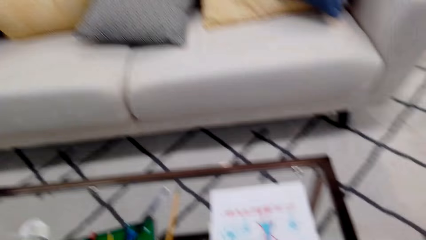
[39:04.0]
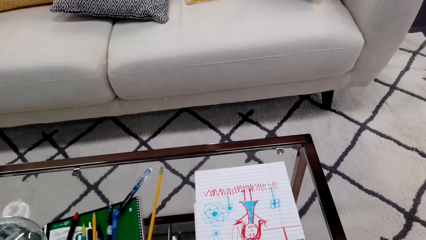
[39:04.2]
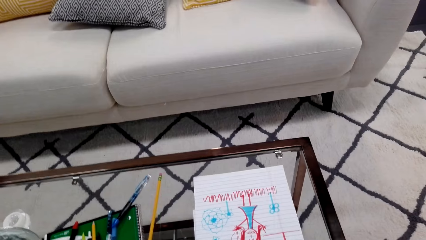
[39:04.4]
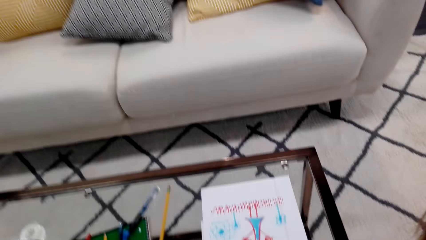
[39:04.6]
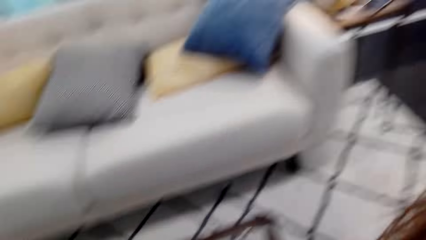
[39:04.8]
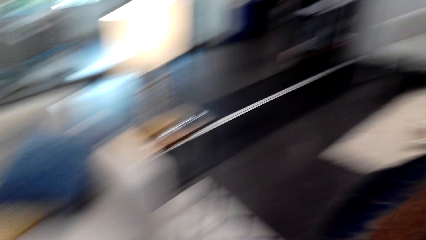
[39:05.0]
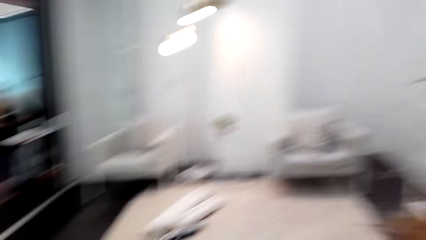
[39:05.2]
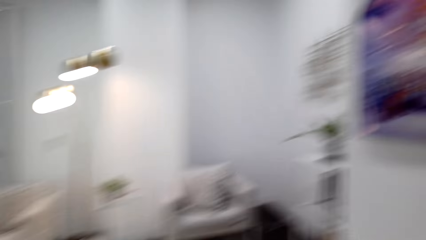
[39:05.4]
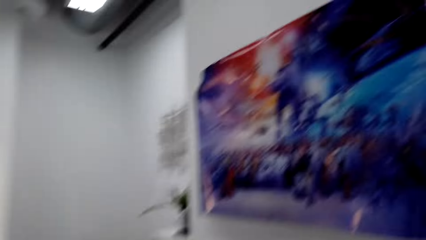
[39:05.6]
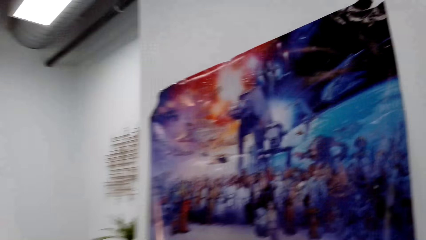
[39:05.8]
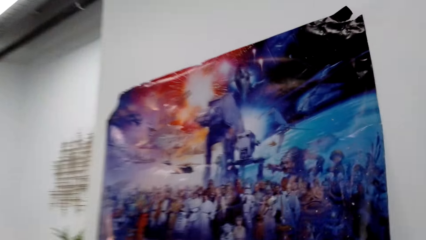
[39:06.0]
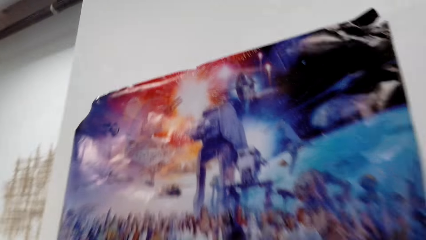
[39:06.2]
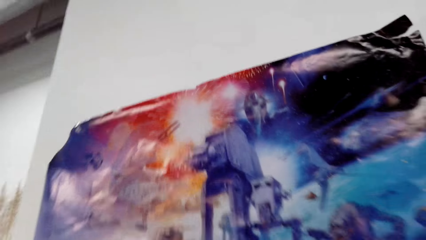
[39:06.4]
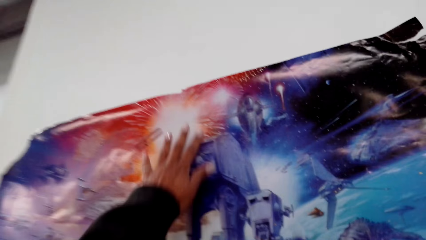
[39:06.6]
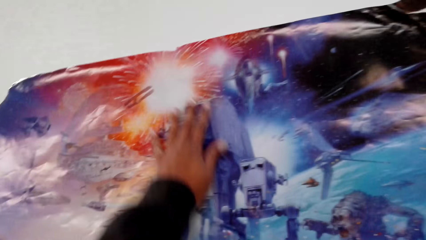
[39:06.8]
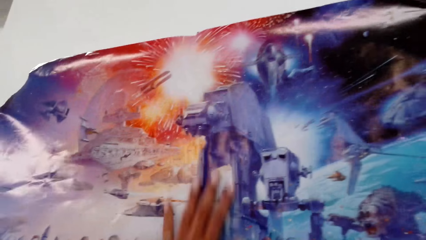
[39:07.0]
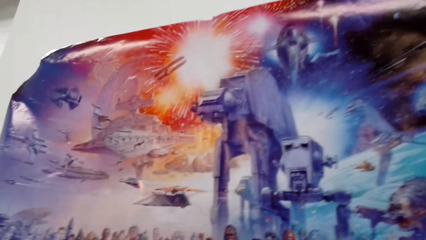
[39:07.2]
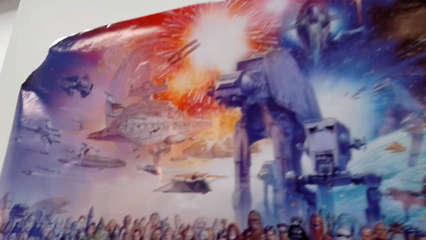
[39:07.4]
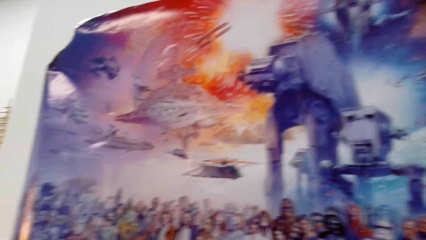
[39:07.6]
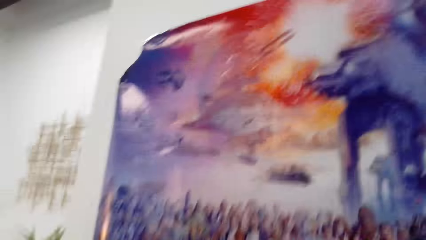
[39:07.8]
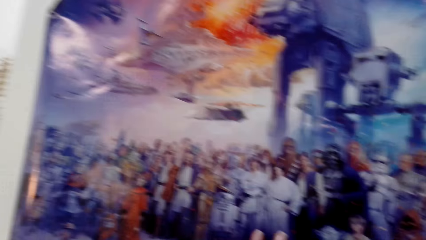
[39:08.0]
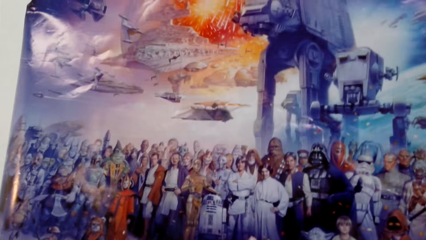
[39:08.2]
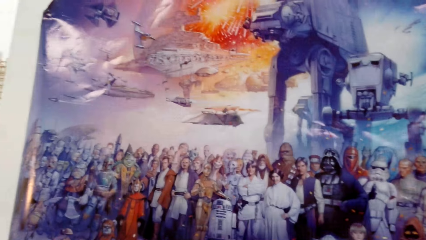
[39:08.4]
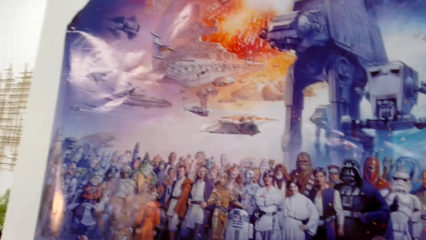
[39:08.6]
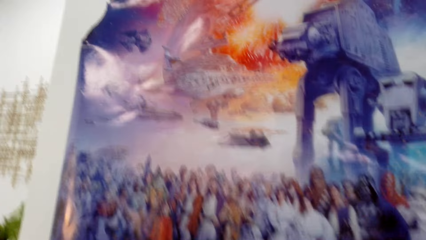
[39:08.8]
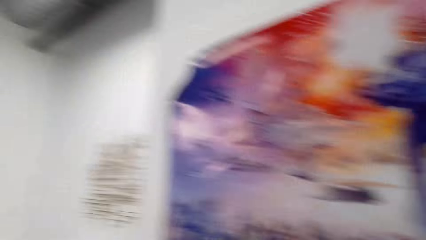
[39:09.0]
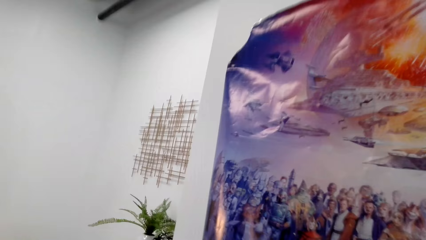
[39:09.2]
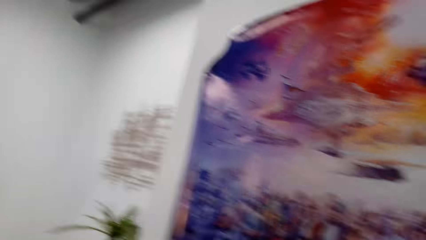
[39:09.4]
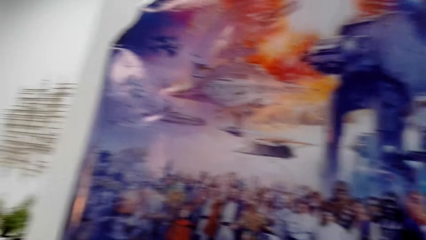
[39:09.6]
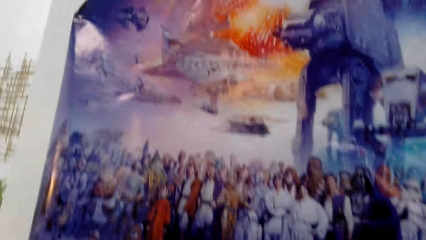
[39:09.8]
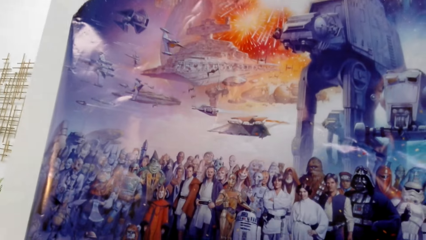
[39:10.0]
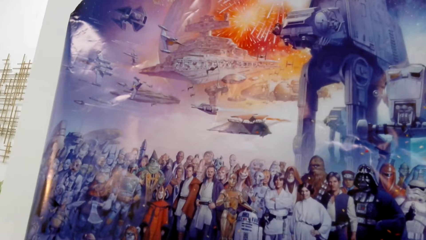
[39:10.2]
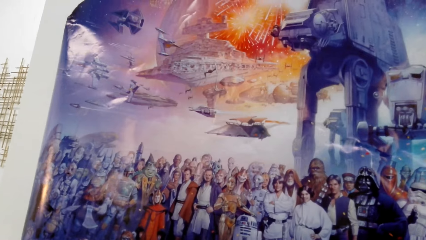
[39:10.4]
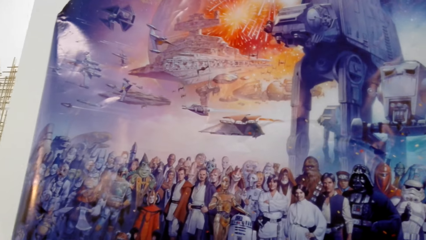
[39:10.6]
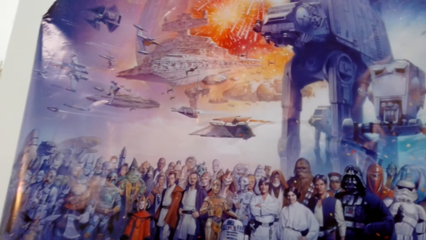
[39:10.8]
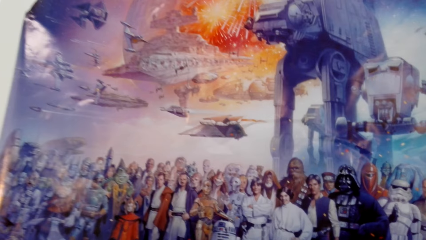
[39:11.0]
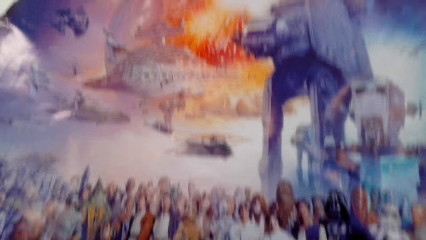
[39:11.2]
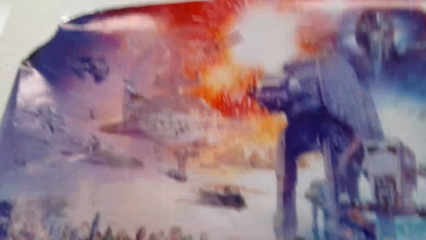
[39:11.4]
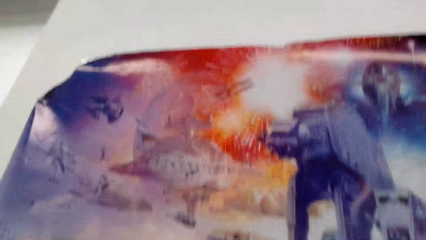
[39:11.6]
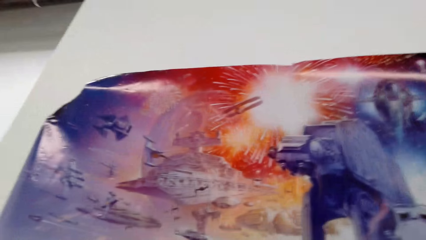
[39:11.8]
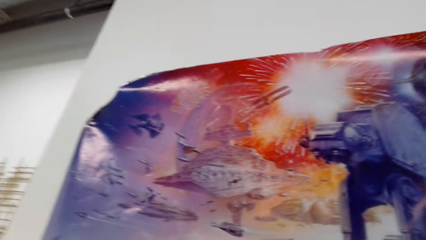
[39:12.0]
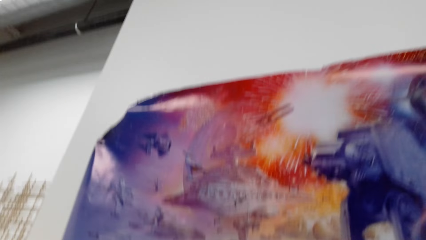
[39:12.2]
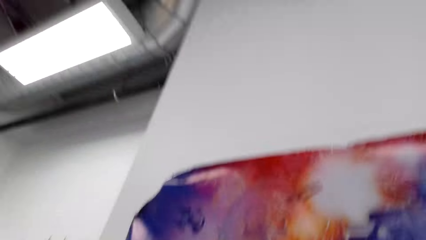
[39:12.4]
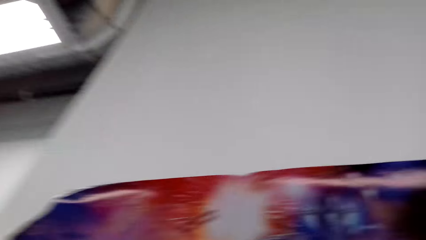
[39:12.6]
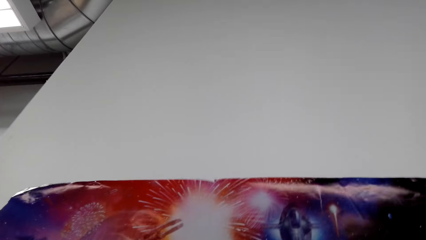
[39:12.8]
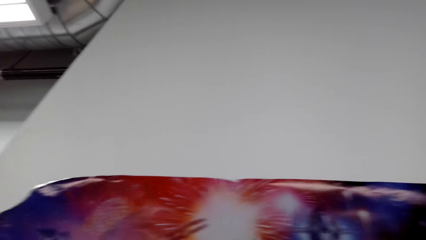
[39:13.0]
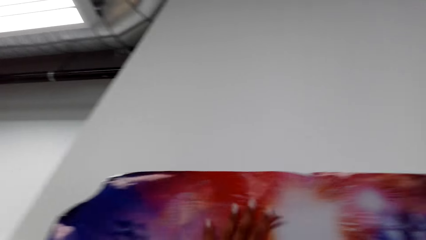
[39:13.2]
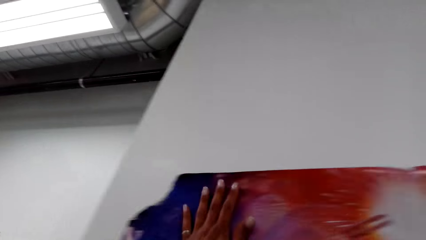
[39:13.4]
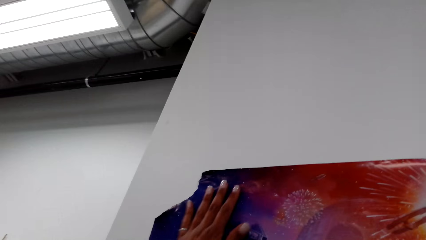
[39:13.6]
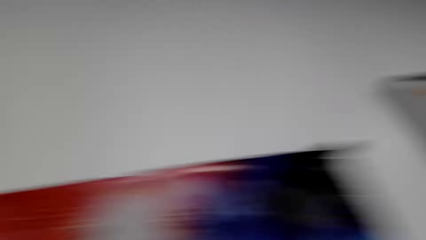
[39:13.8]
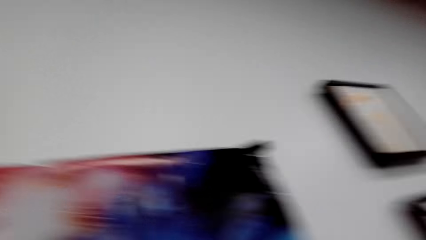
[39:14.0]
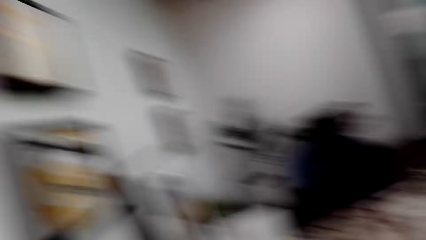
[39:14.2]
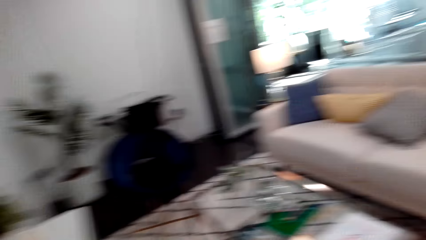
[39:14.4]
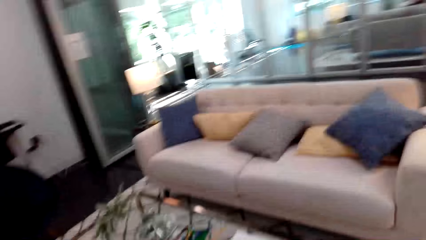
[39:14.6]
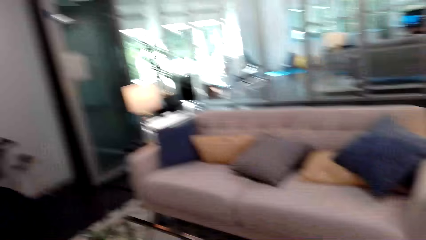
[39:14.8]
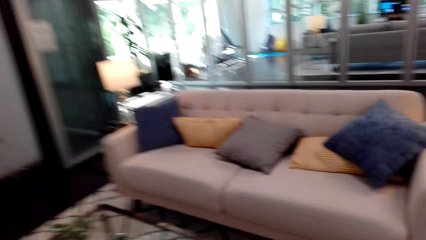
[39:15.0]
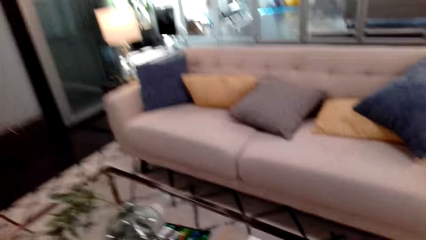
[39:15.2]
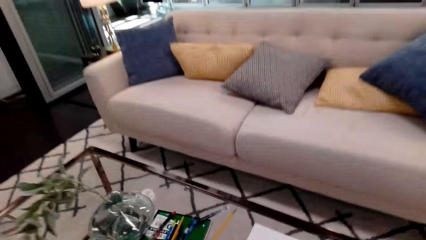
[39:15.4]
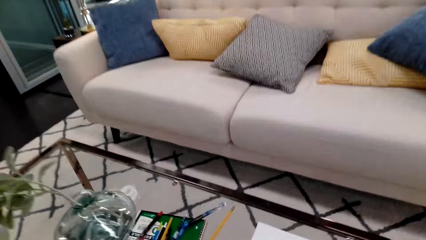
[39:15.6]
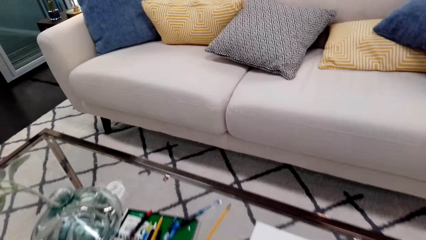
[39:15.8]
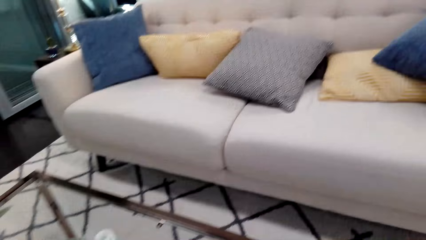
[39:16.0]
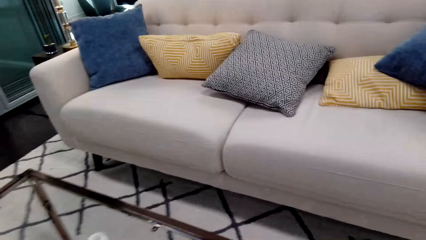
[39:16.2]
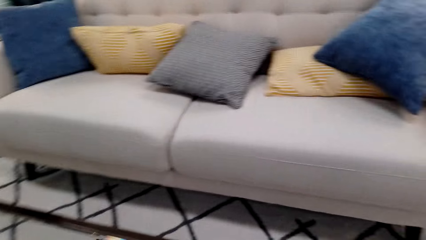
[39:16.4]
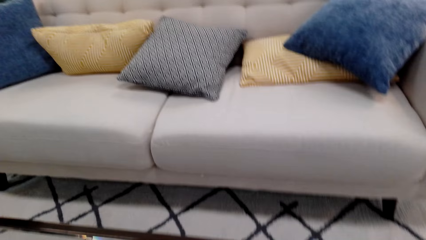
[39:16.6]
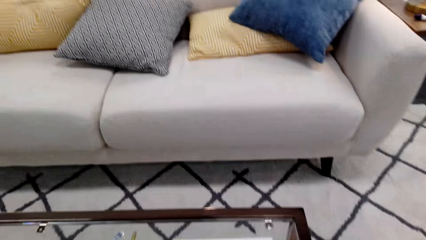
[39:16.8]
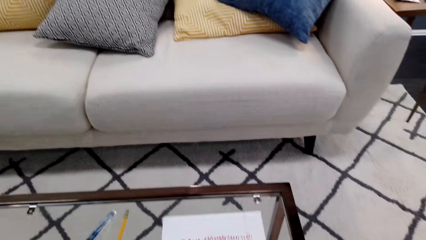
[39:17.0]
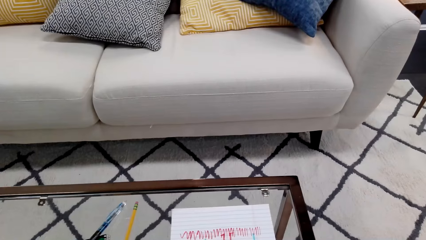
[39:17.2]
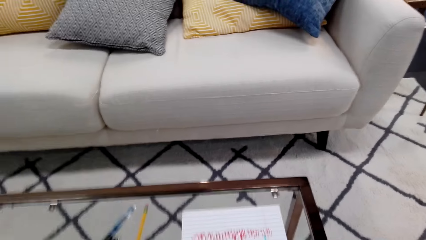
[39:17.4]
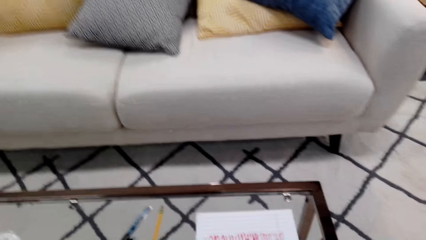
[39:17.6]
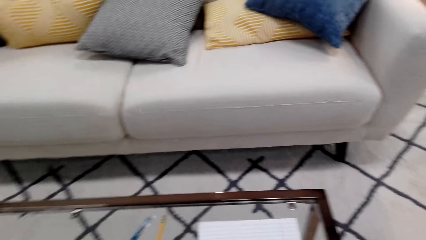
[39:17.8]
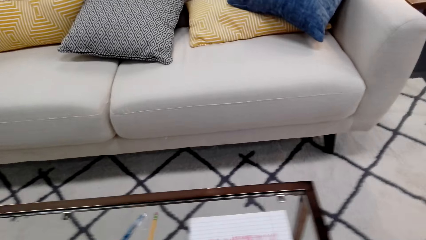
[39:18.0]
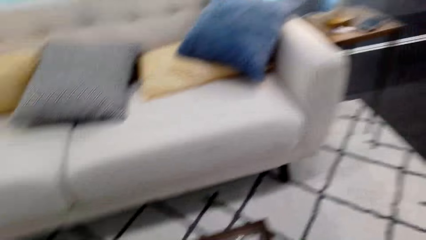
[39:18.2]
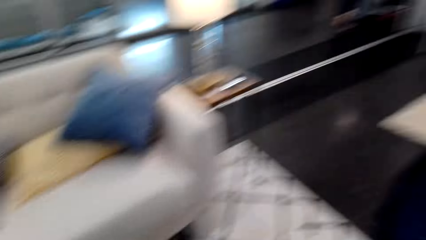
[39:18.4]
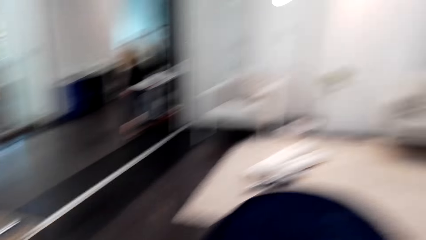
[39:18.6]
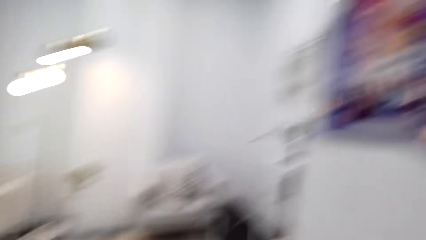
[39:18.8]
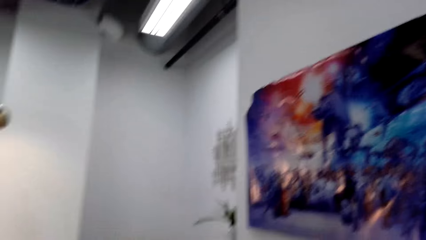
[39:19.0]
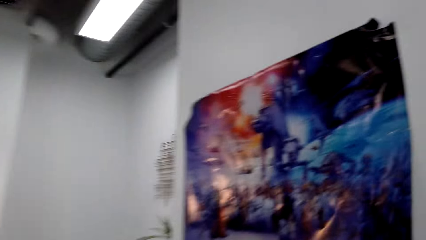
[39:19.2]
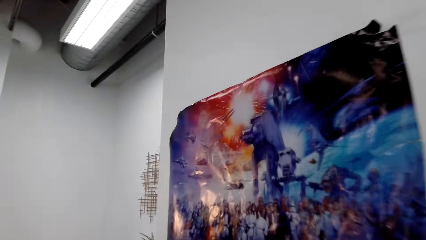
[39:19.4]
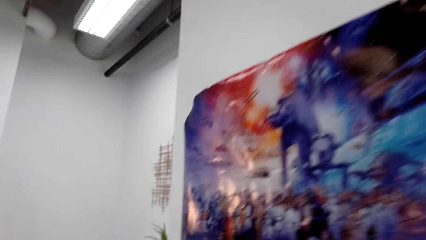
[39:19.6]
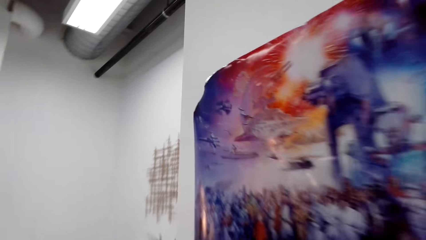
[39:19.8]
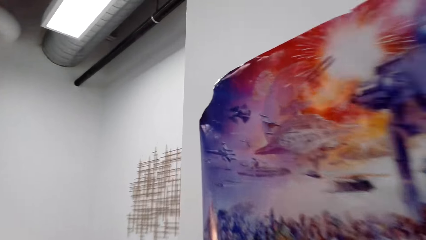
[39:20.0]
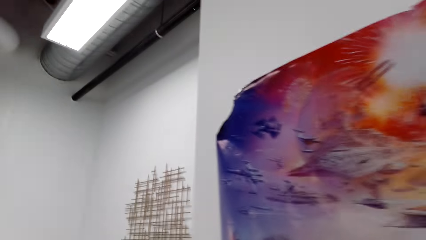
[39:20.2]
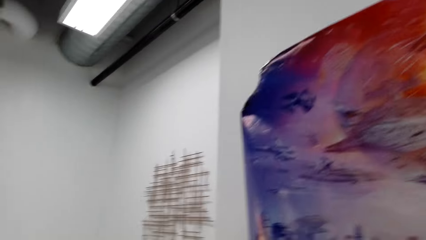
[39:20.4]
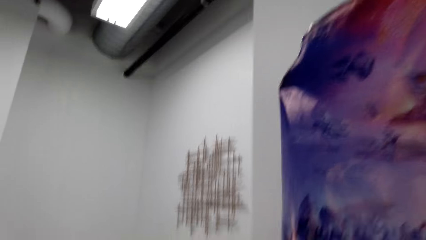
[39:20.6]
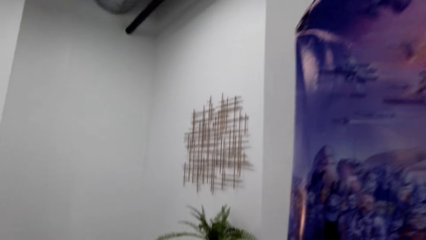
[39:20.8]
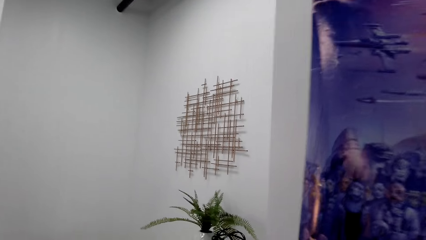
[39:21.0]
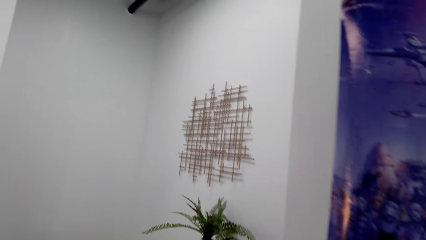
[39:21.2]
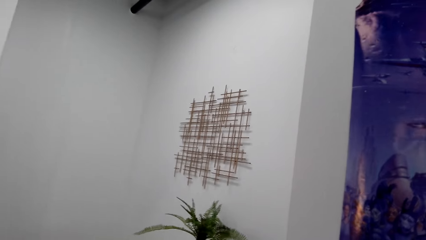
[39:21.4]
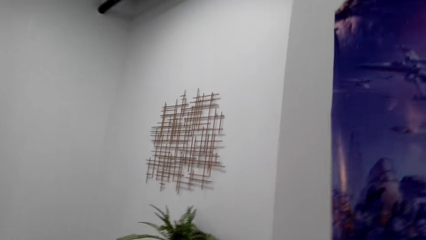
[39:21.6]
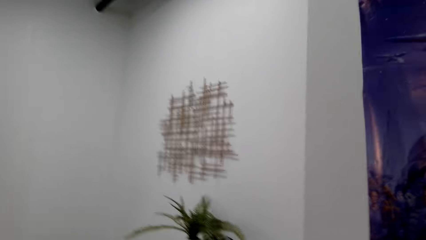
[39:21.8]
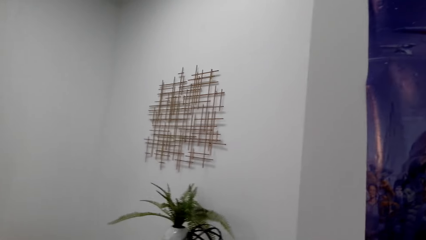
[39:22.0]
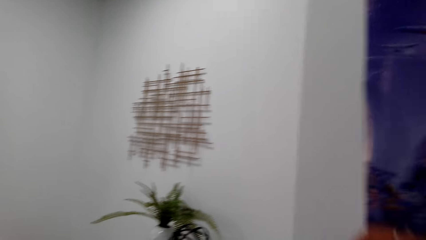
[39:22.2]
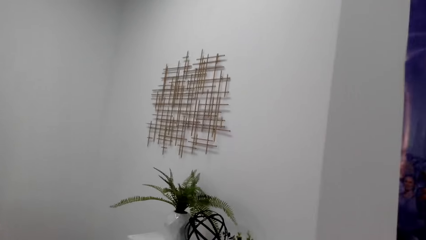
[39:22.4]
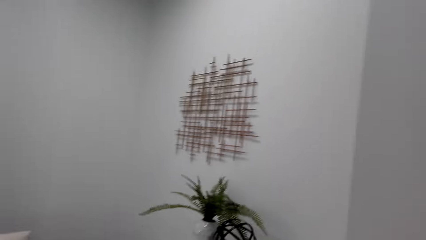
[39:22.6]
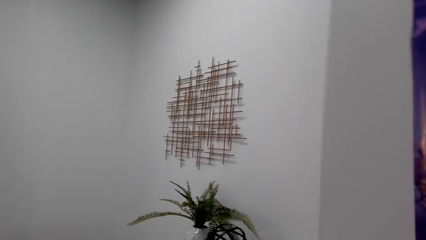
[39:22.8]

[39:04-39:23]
The camera wearer aligns the wall sticker on the wall. They straighten the art on the wall. They dialogue with the person. They move around the house. They look around the house. They tape the art on the wall.
